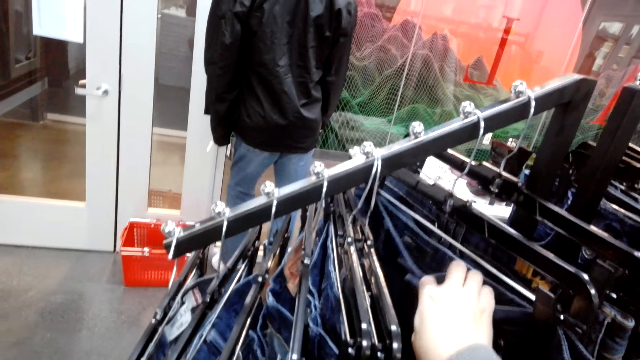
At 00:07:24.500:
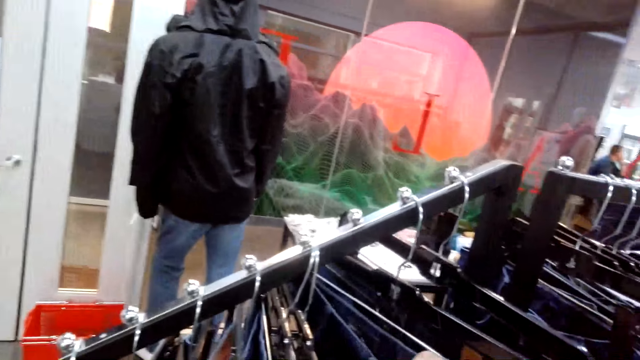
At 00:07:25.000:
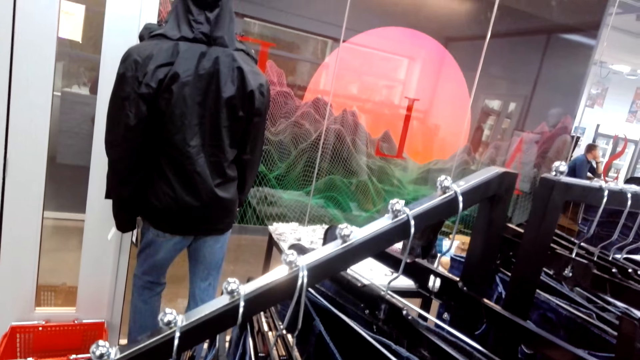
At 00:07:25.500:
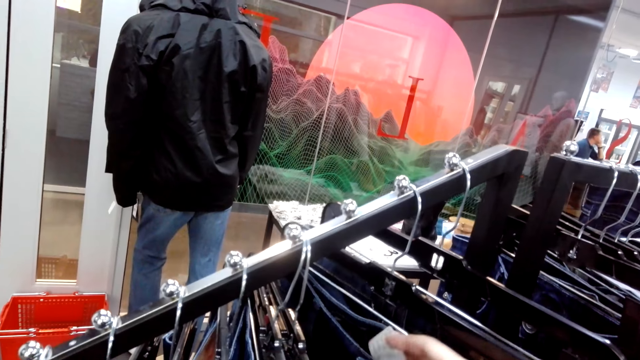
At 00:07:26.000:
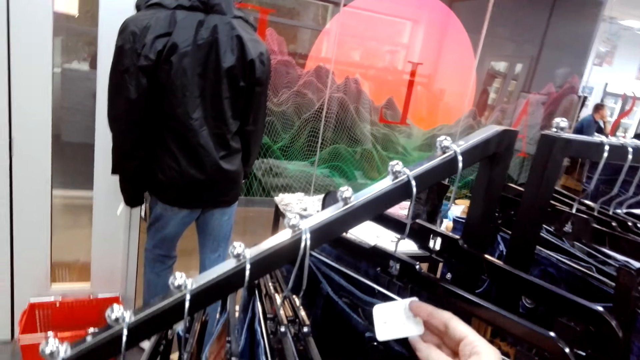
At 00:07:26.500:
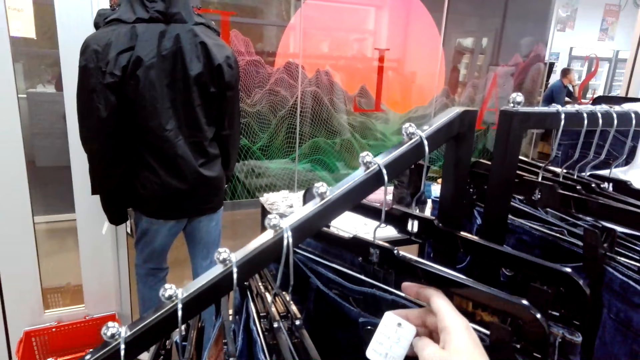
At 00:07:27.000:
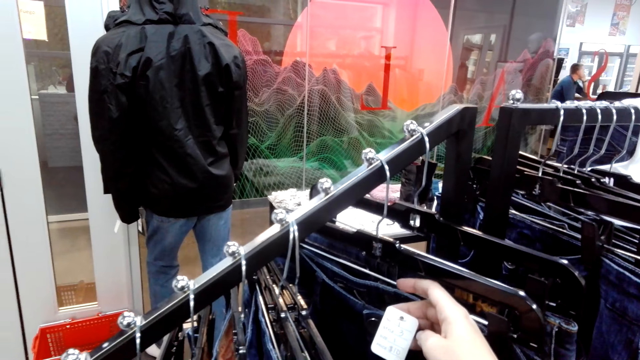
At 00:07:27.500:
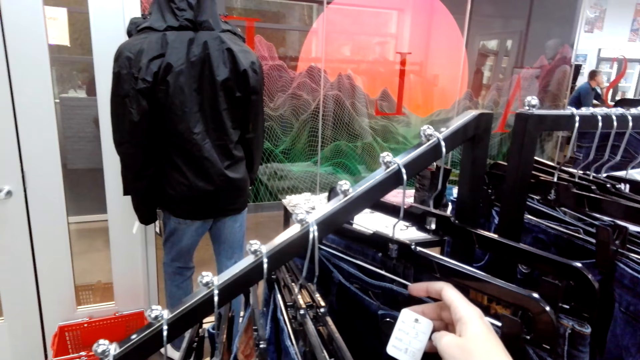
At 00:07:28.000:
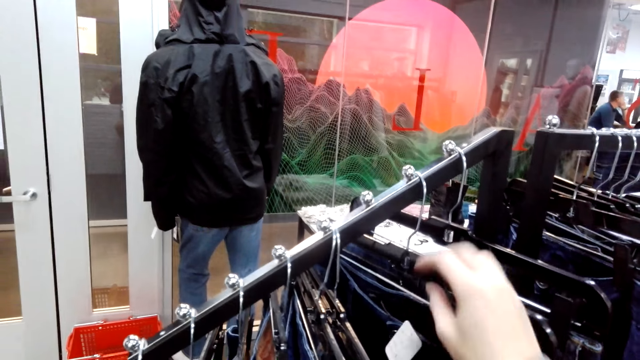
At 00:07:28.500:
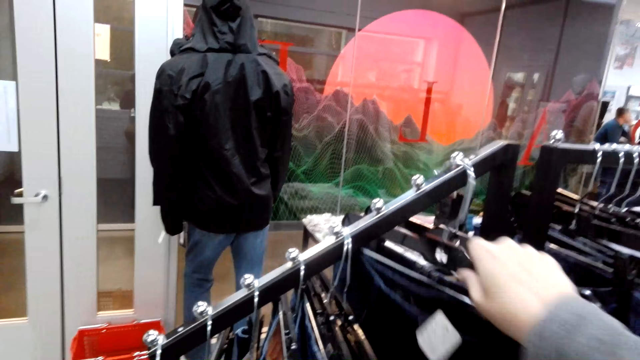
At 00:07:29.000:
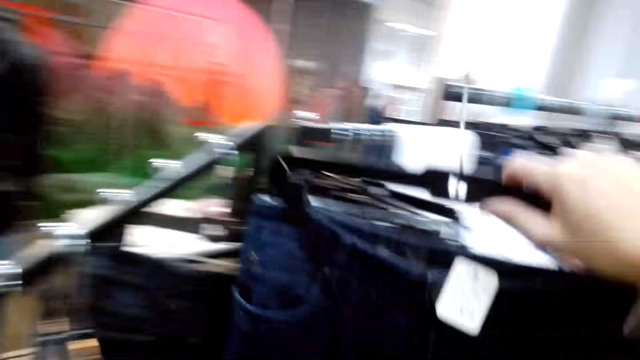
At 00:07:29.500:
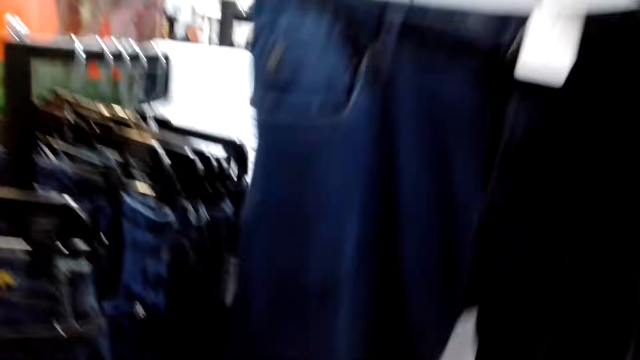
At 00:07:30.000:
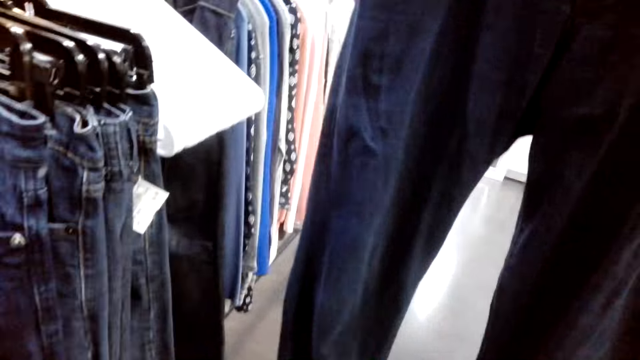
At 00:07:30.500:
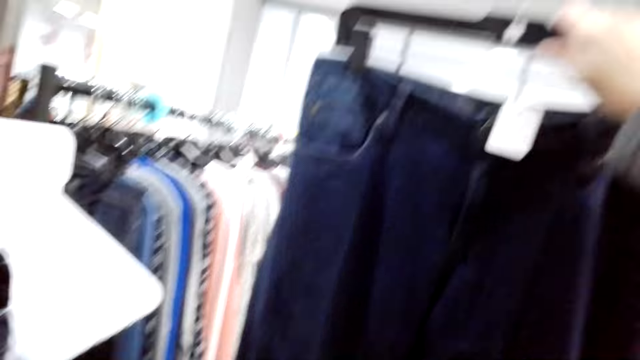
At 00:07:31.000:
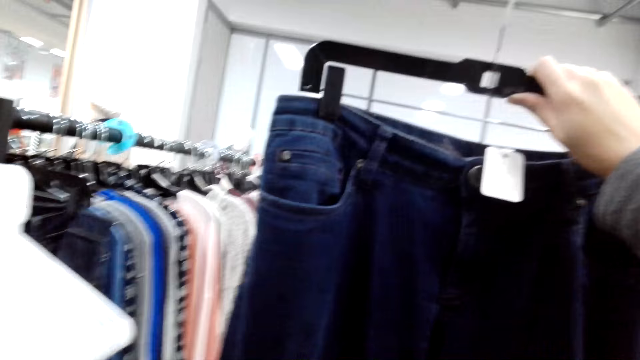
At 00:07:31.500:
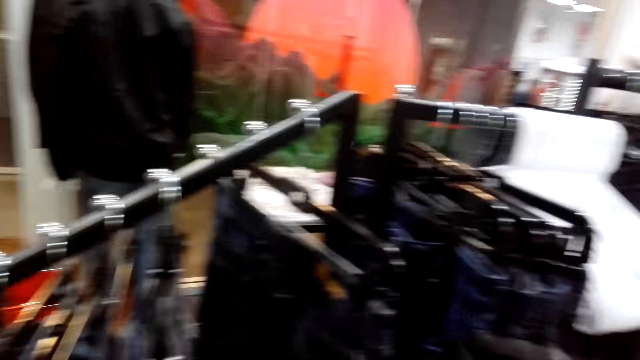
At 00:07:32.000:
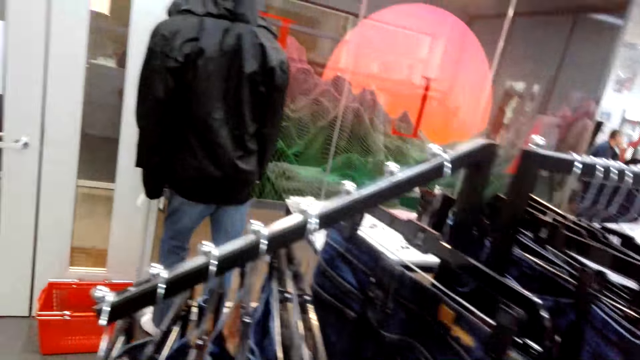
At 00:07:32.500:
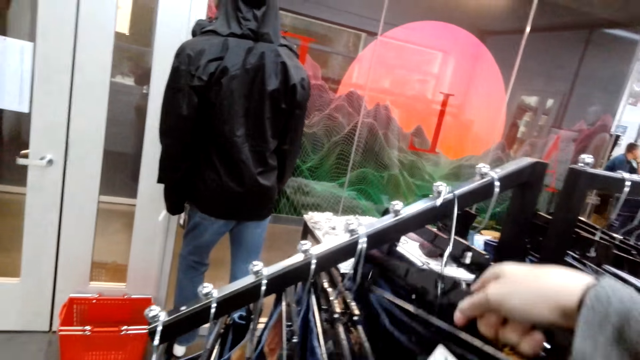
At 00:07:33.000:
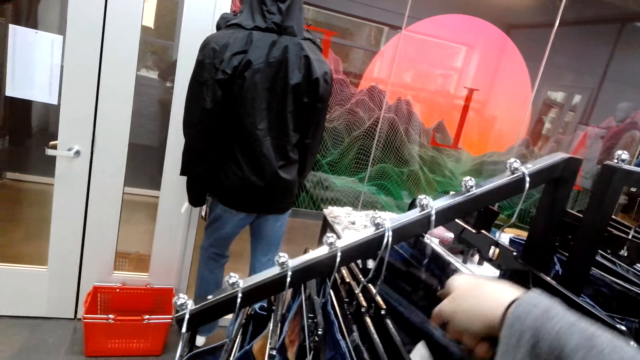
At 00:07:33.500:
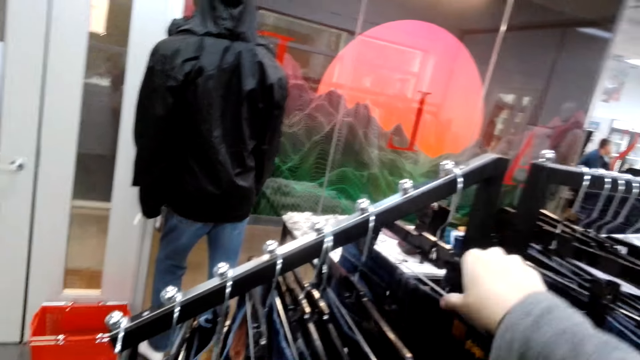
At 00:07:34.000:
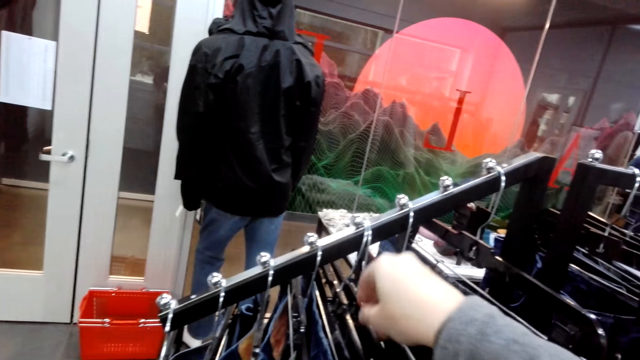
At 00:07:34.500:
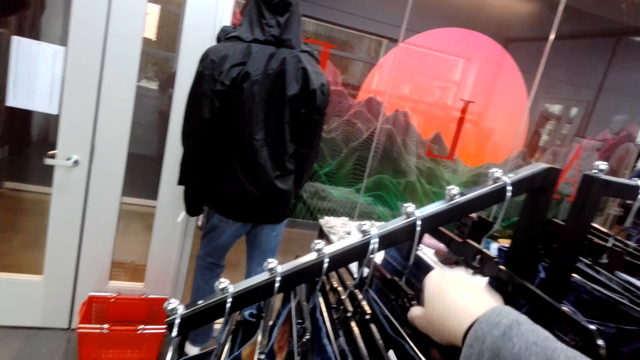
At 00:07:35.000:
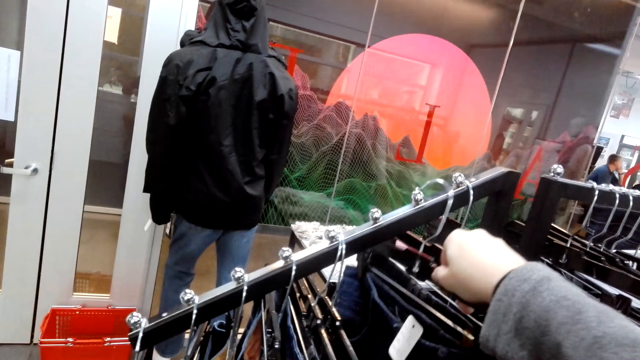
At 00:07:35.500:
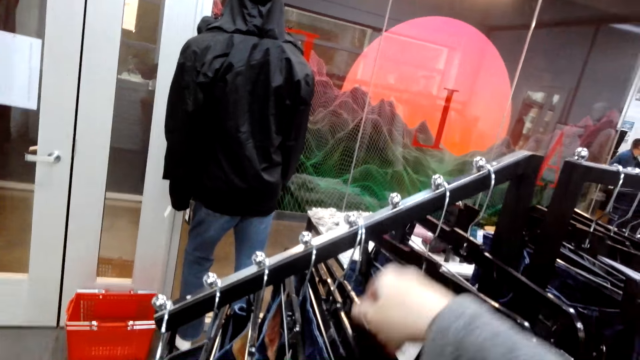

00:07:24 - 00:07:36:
The camera wearer touches the cloth tag. They pick jeans from the hanger with the right hand, take a look at the jeans, and hang the jeans on the hanger.

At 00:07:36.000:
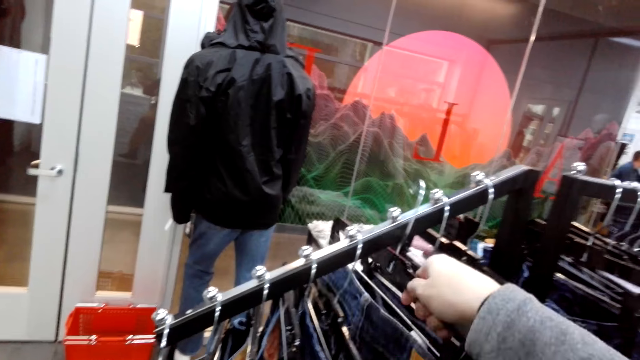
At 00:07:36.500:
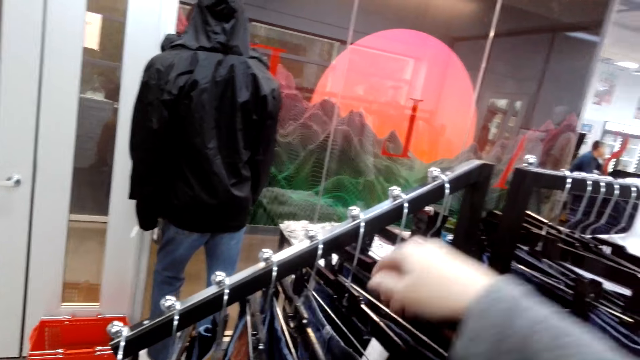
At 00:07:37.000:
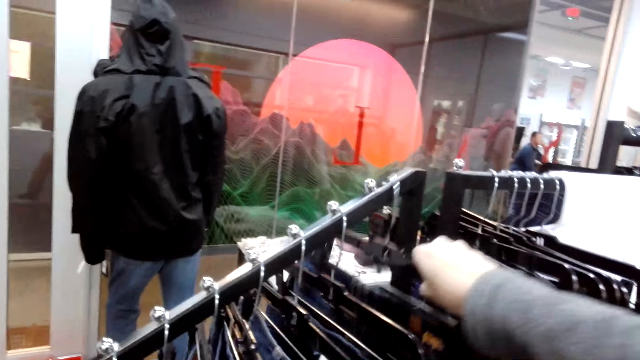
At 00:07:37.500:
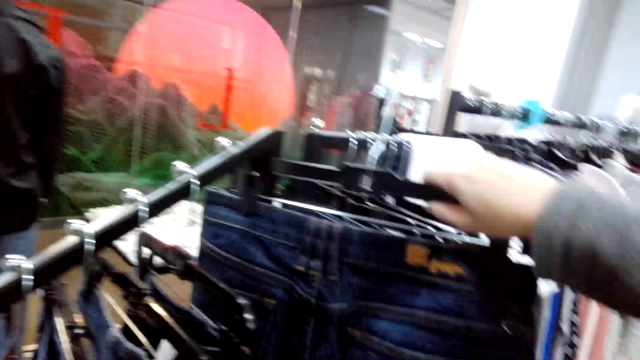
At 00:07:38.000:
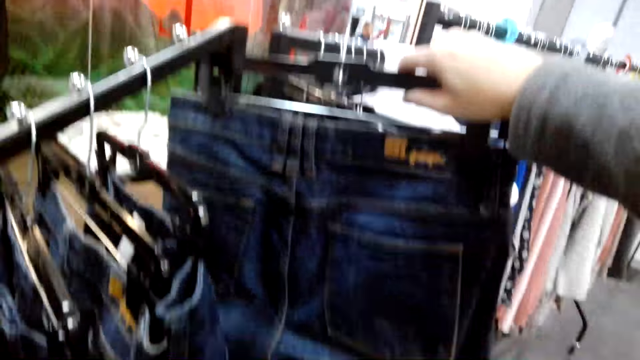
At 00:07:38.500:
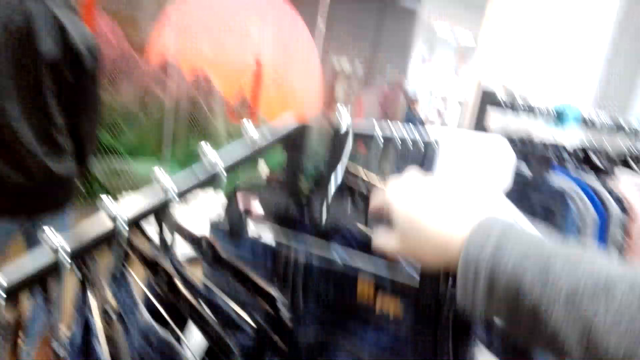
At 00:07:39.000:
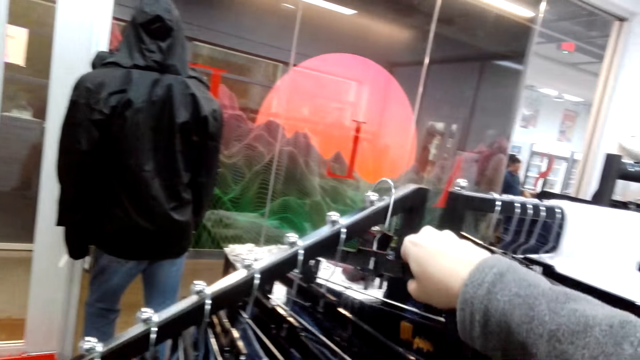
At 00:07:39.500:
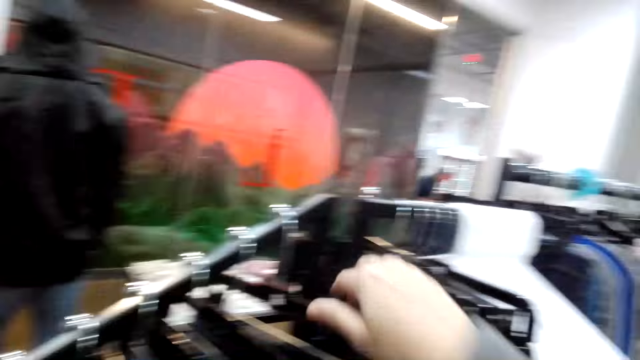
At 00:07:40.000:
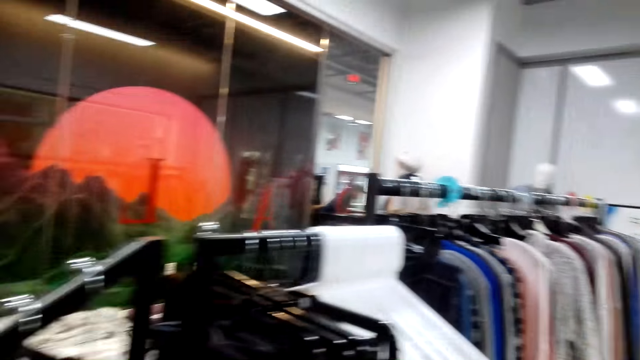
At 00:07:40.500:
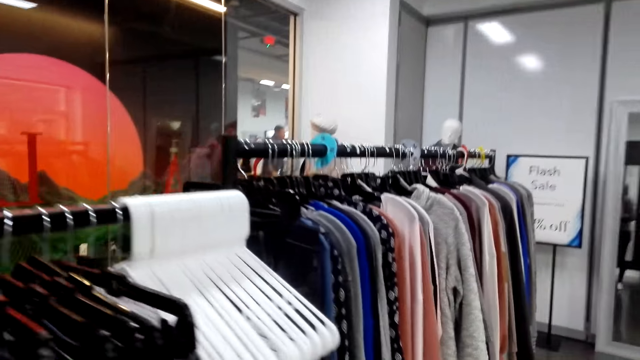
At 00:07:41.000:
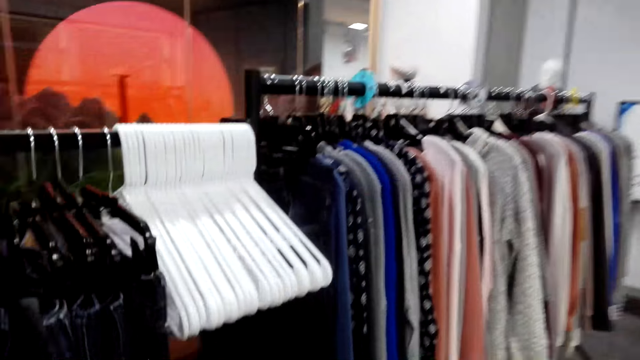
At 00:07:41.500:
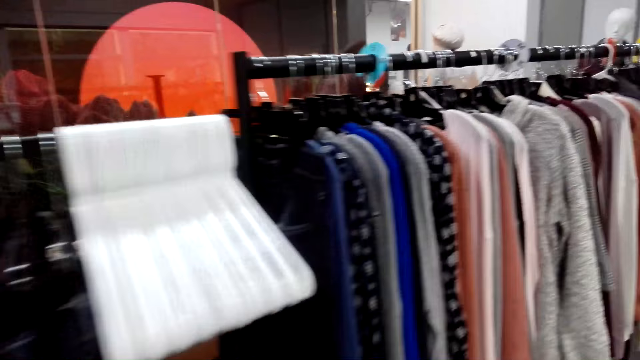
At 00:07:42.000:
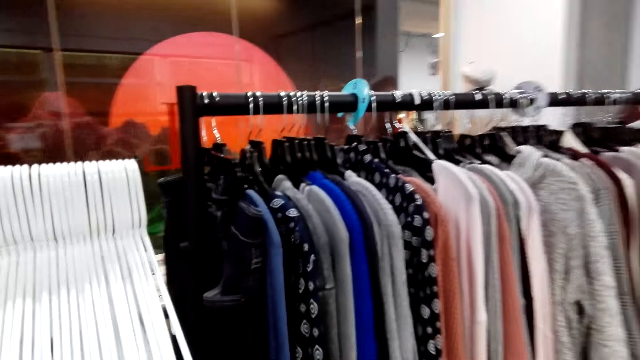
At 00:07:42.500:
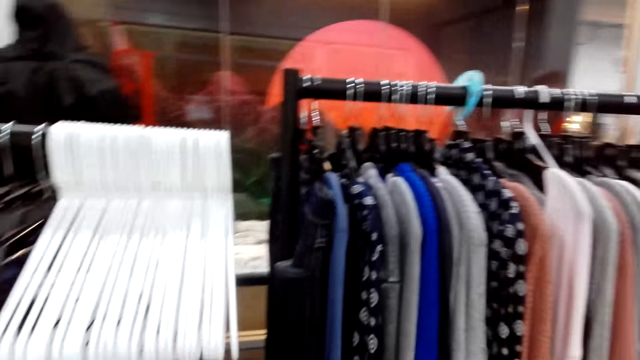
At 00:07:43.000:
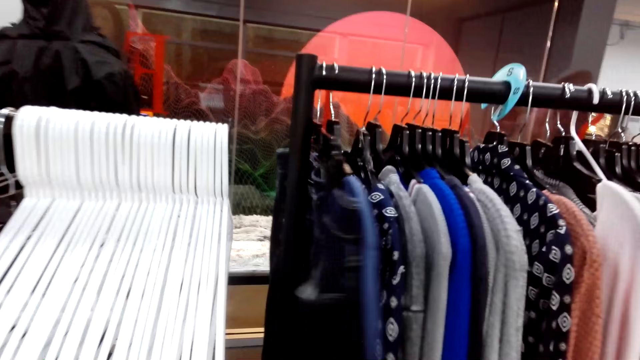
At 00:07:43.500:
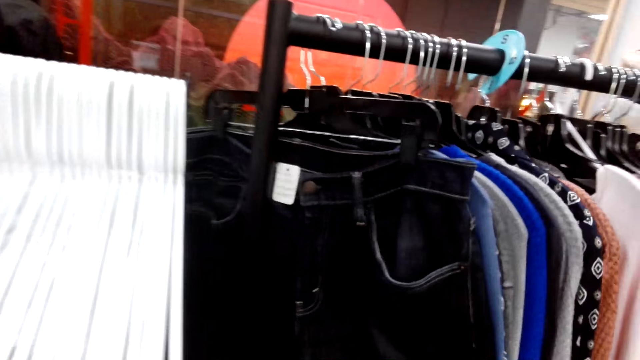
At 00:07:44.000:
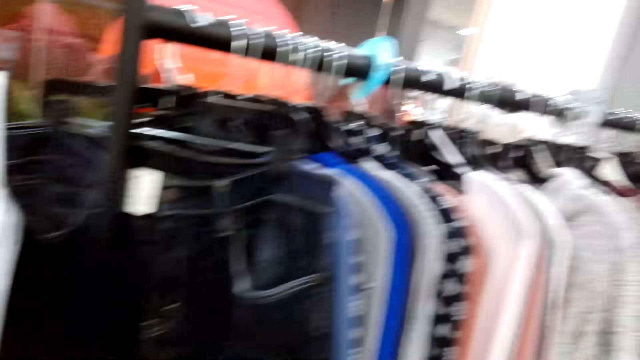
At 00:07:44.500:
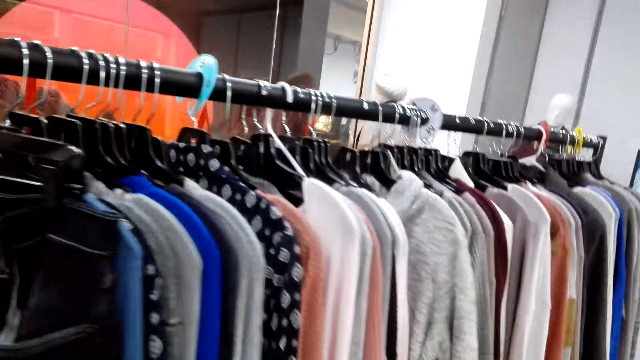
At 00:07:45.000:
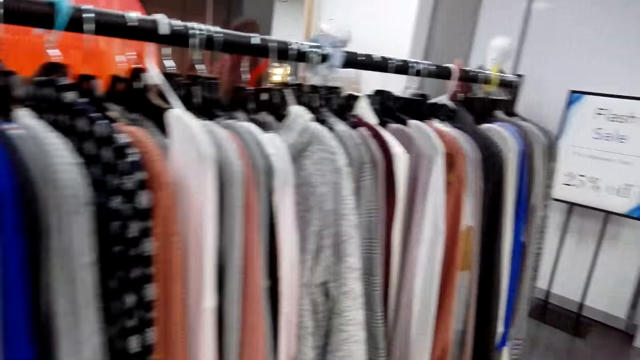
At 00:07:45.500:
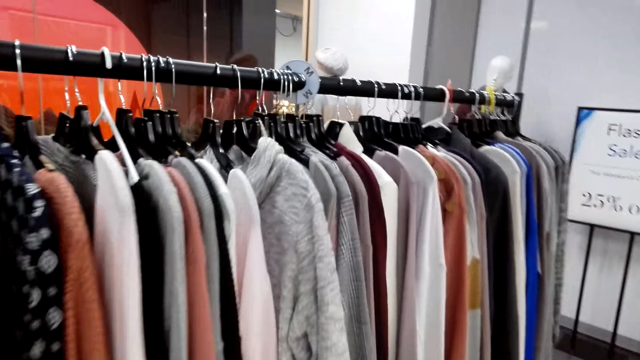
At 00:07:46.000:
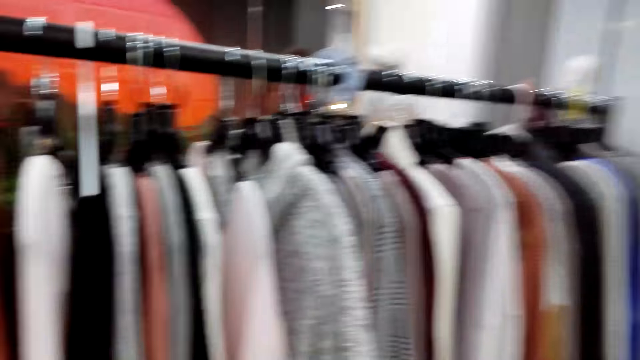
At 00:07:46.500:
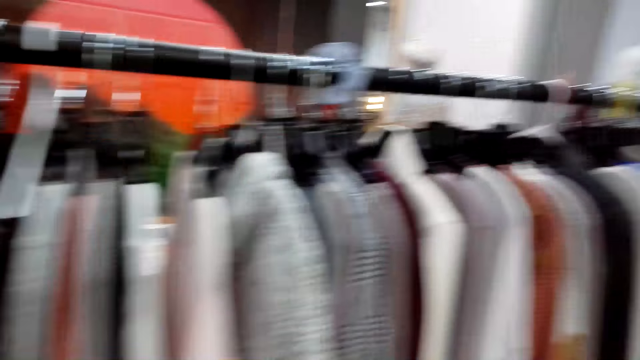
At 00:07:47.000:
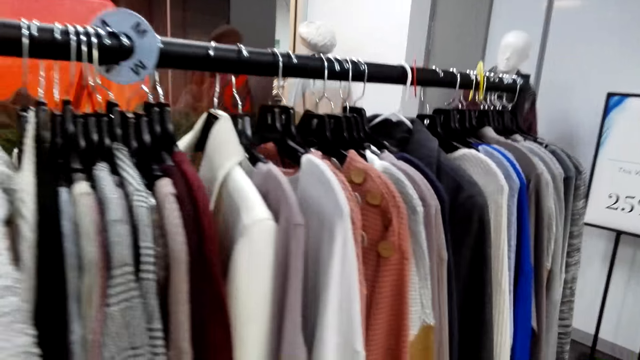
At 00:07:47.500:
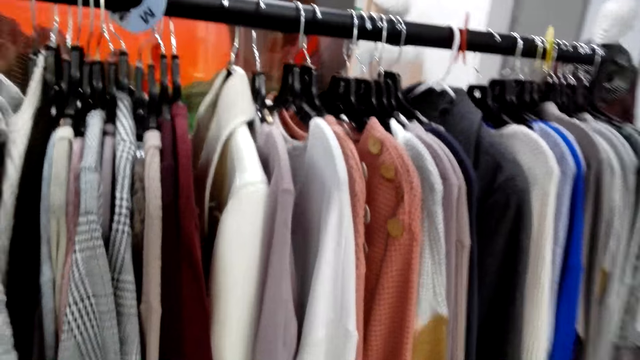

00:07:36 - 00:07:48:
The camera wearer arranges the cloths. They pick a cloth and hang the cloth. They walk towards the tops. They touch a cloth and push the jeans aside with the right hand. They move around.
